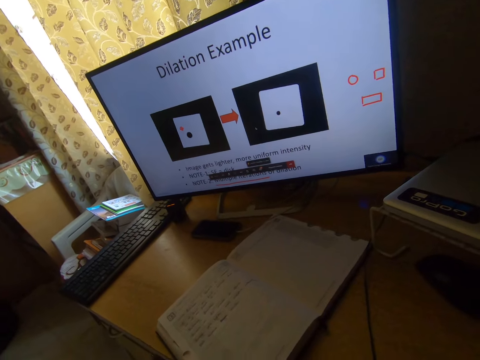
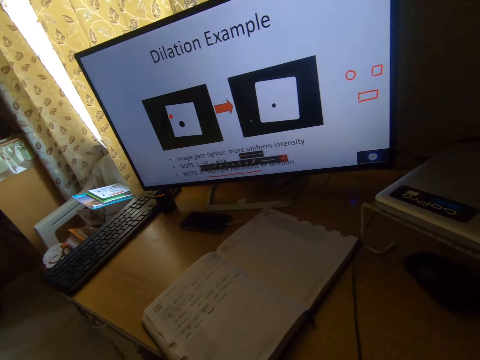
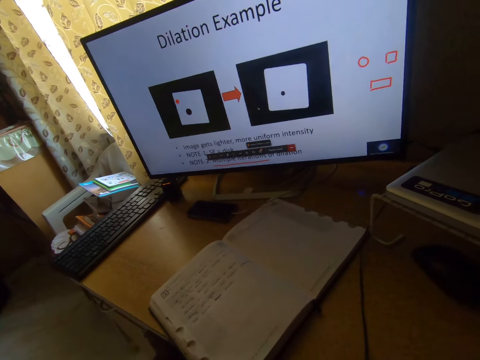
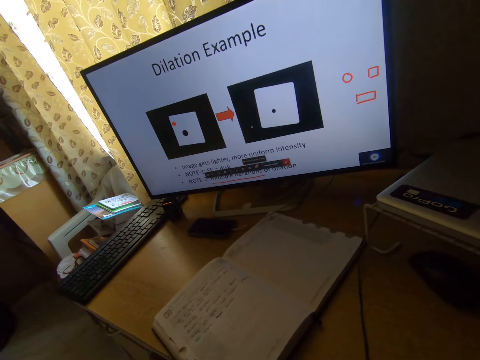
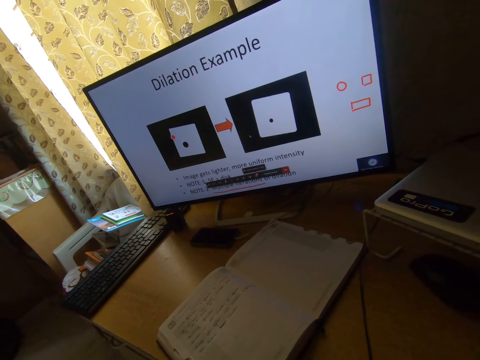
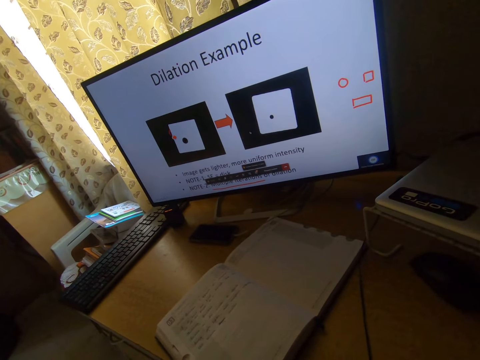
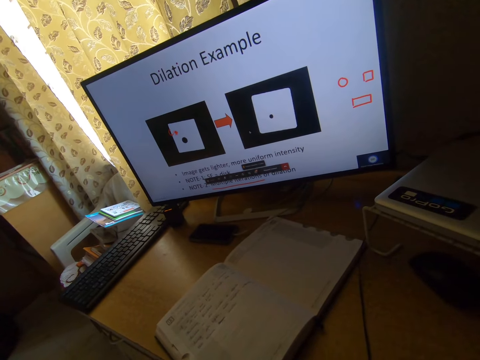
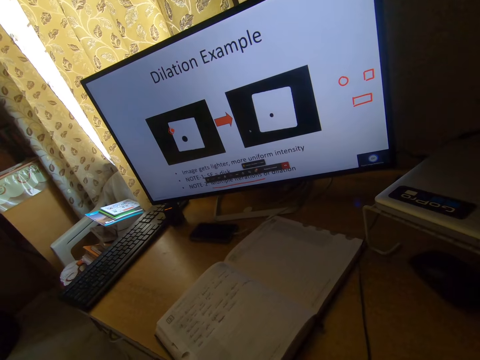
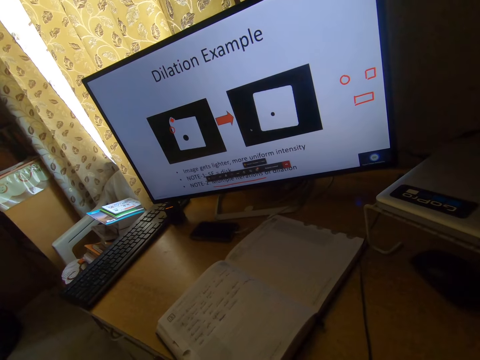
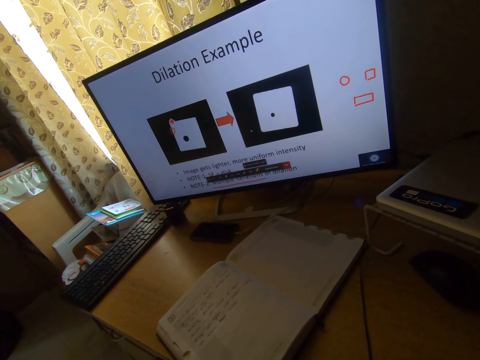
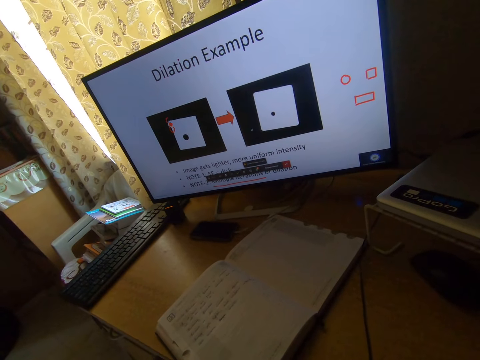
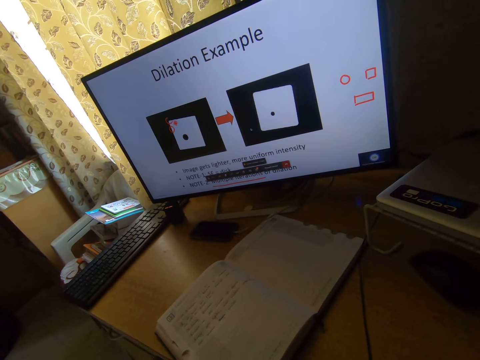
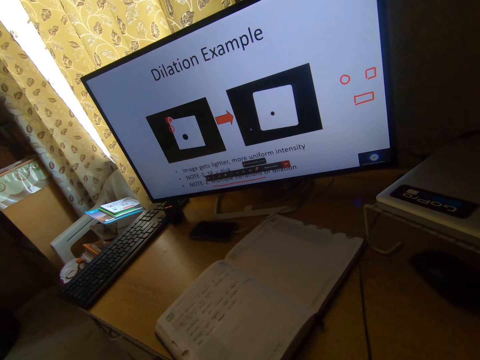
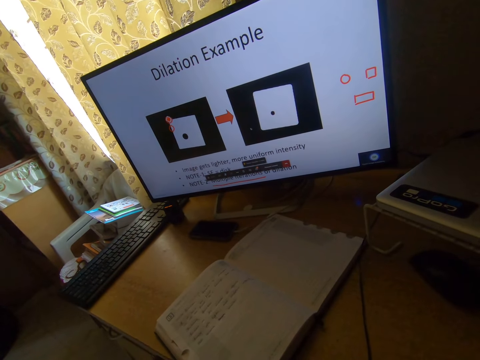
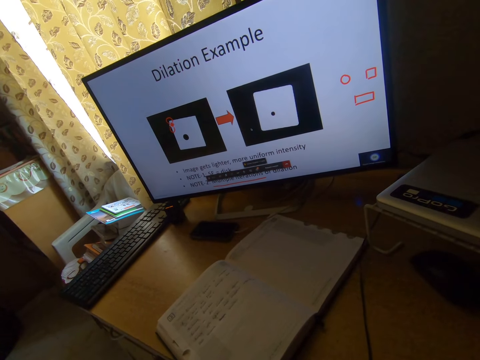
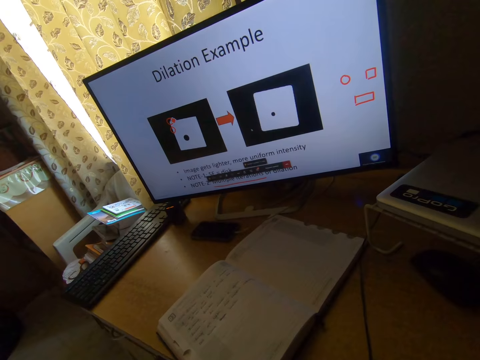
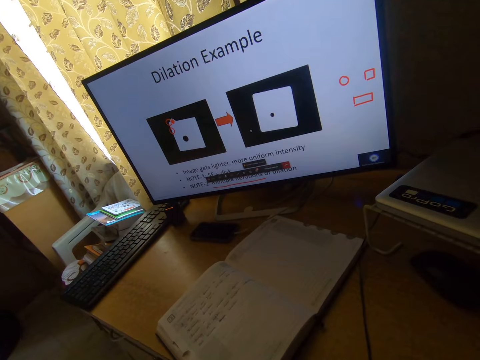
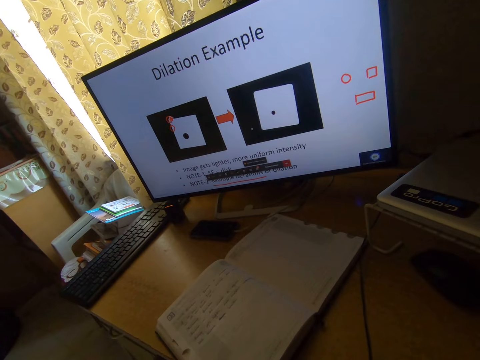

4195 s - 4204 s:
The camera wearer draws on the computer with a mouse.

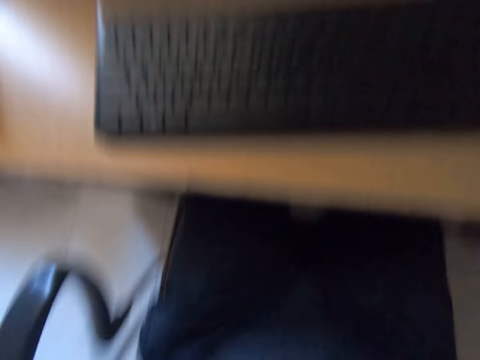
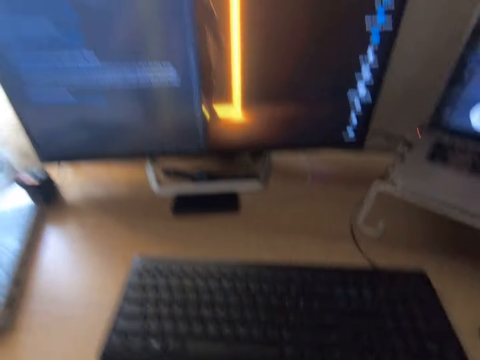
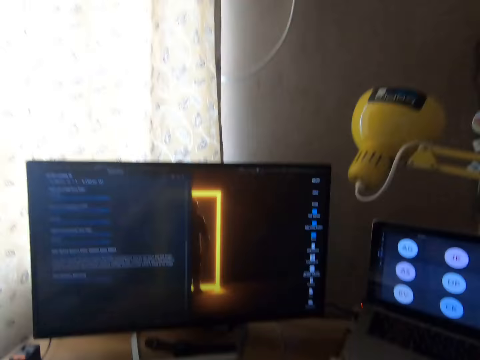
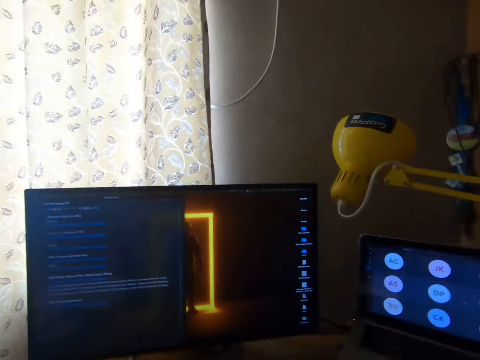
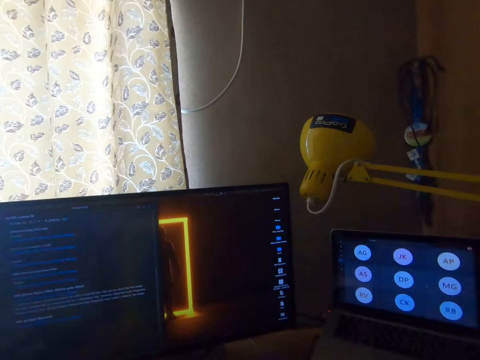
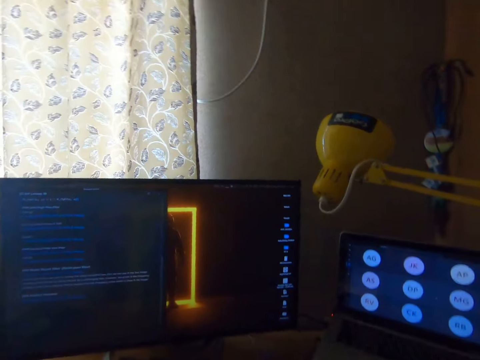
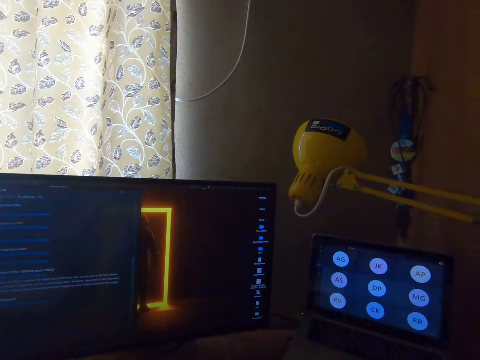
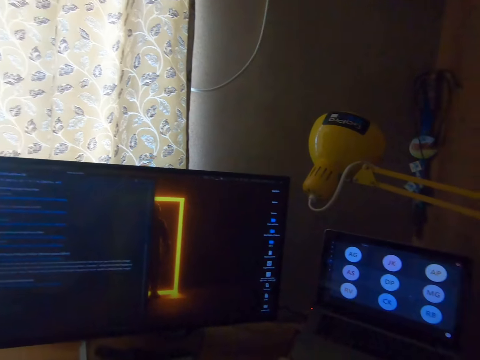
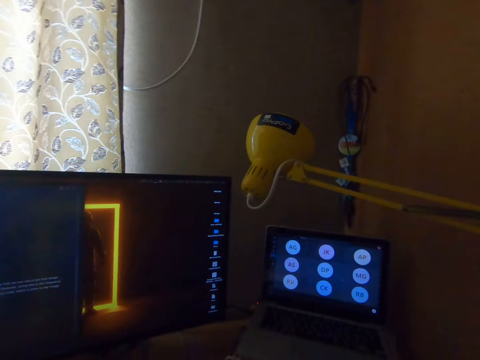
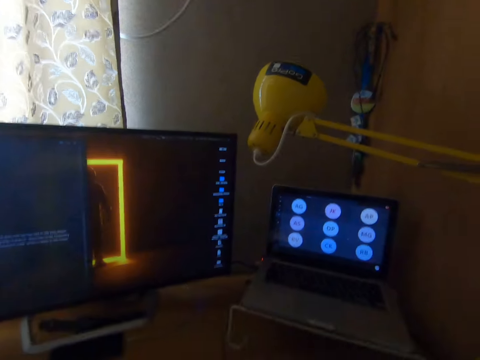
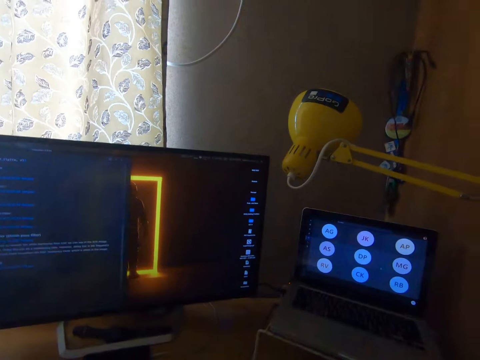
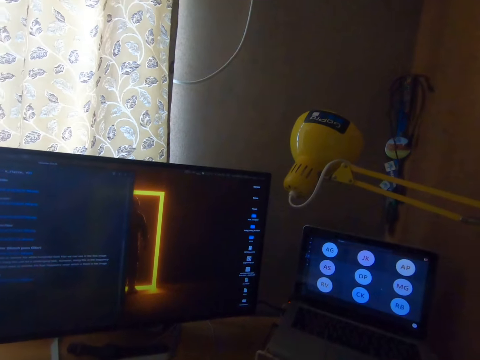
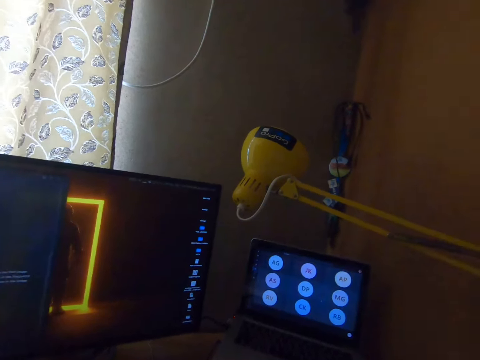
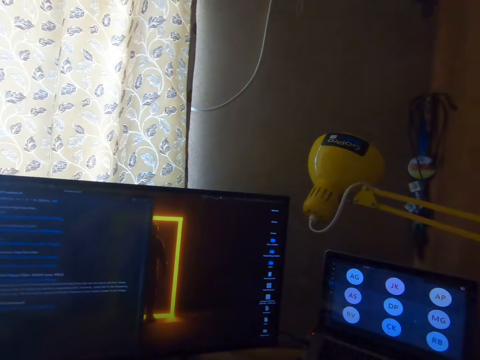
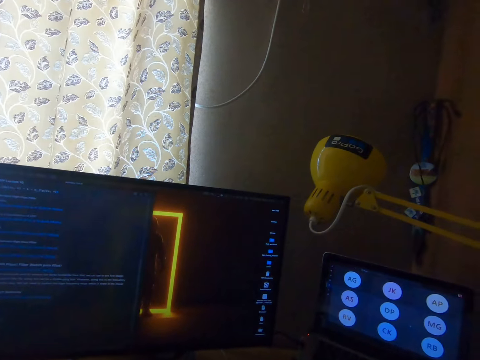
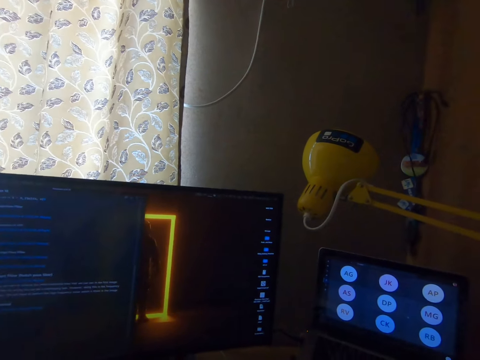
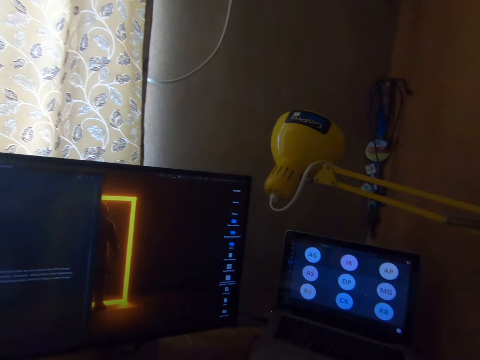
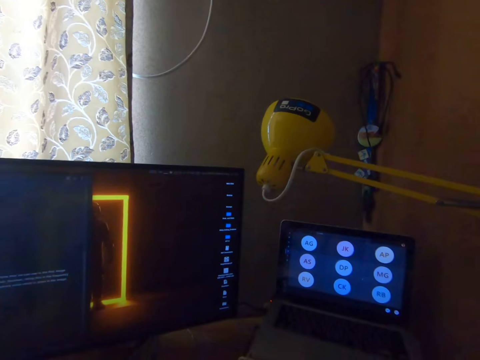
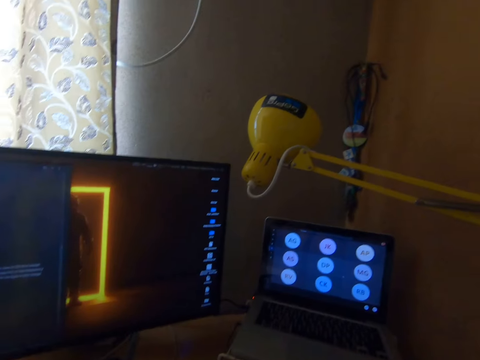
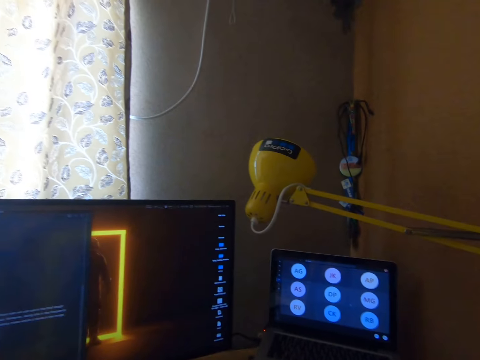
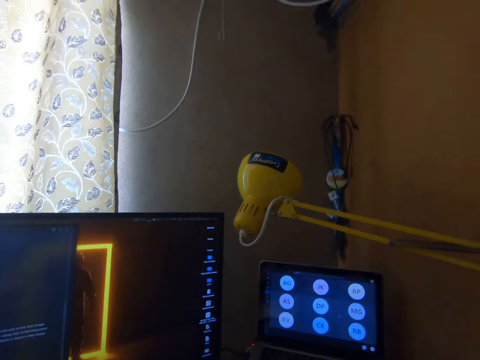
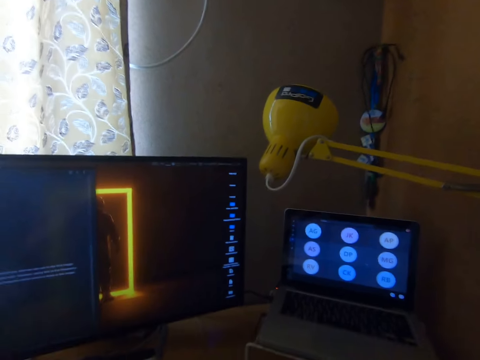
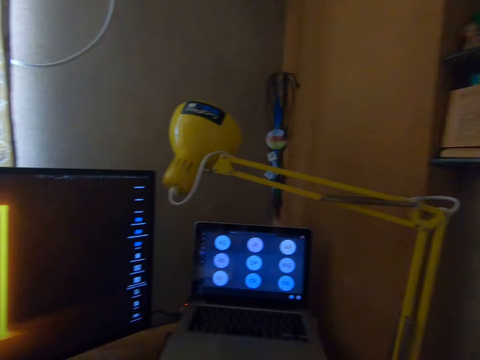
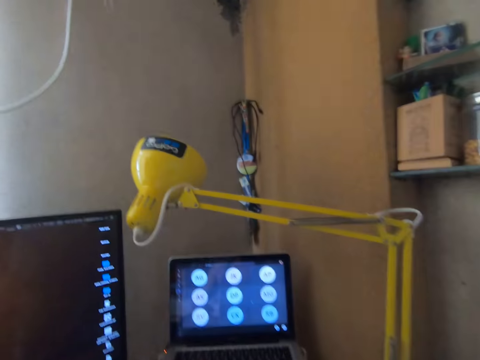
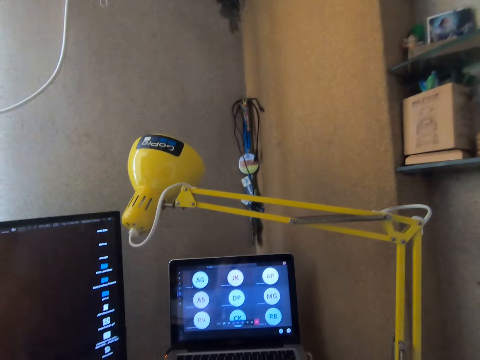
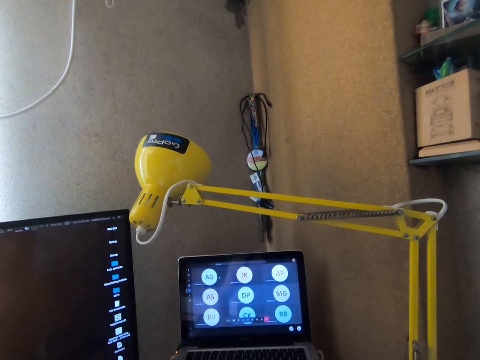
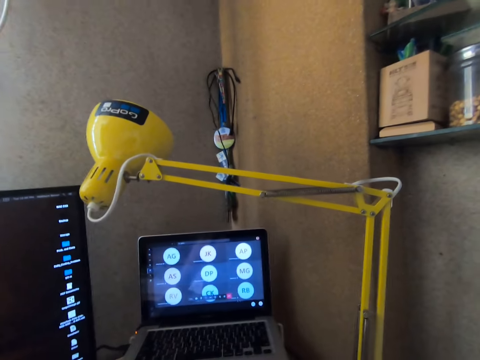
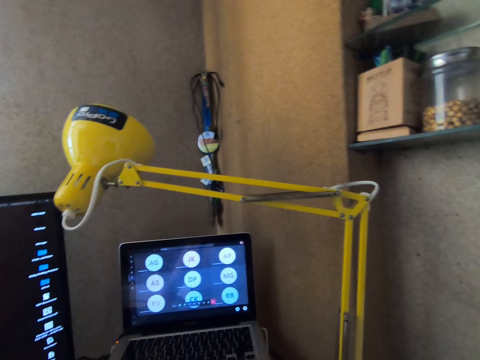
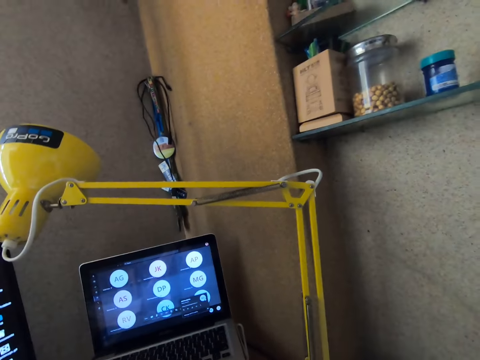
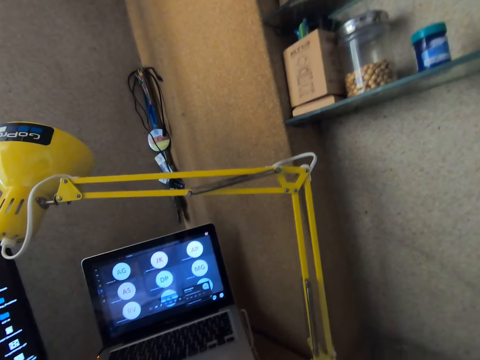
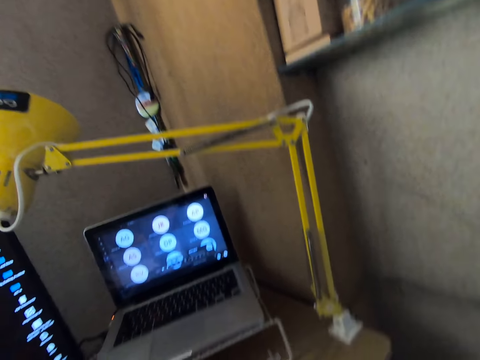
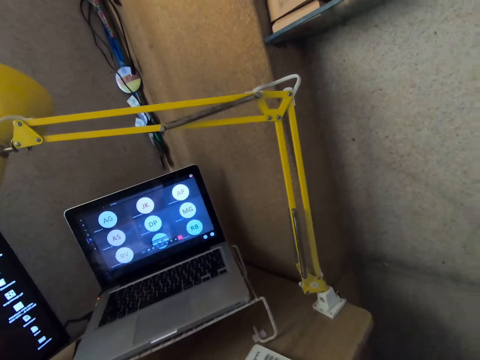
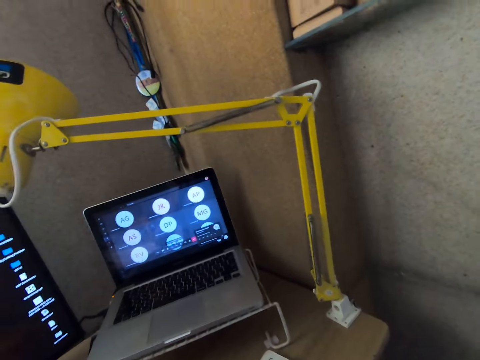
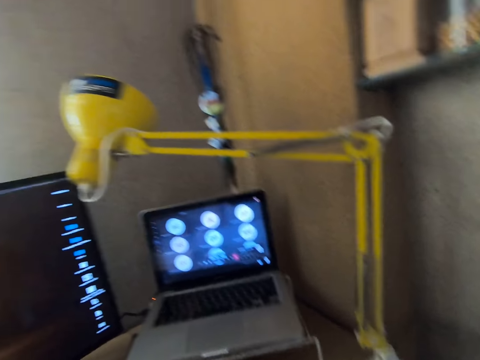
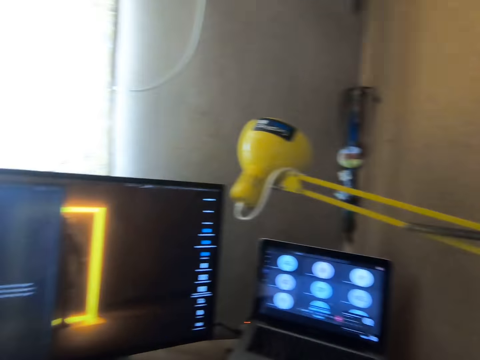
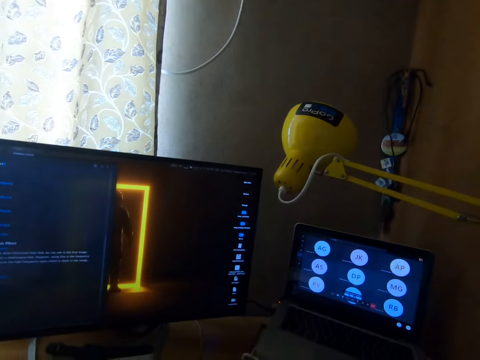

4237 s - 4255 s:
The camera wearer adjusts the camera on his head with his left hand. He scrolls on the laptop.
